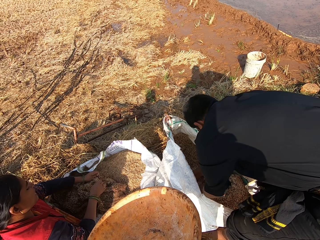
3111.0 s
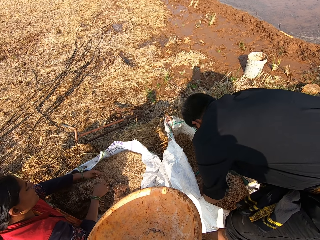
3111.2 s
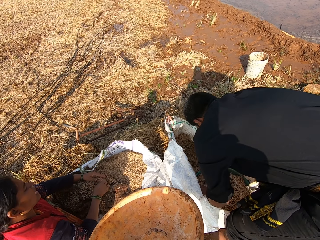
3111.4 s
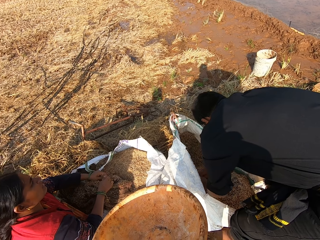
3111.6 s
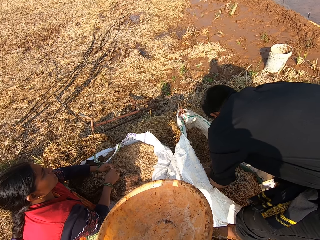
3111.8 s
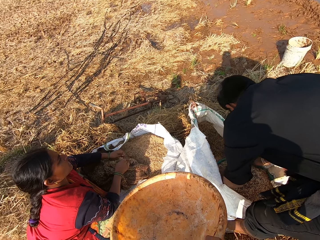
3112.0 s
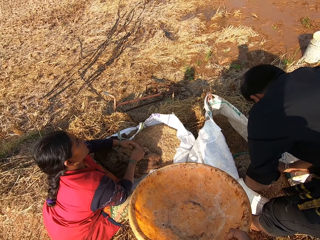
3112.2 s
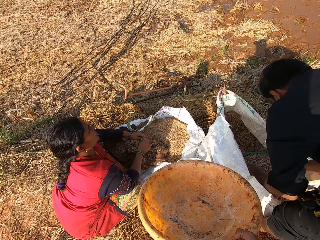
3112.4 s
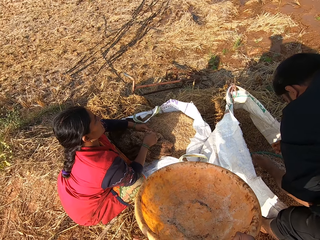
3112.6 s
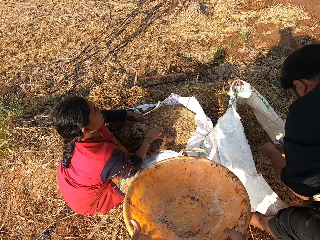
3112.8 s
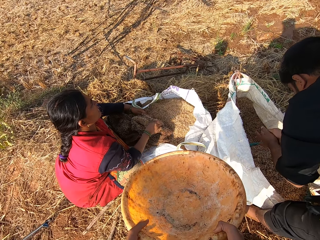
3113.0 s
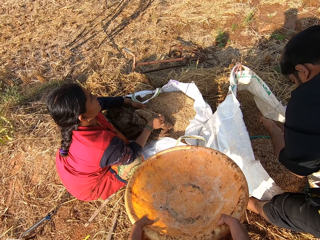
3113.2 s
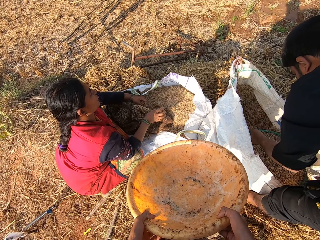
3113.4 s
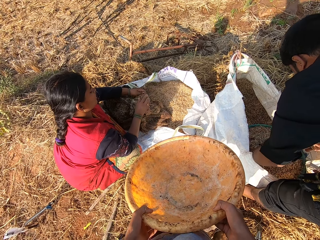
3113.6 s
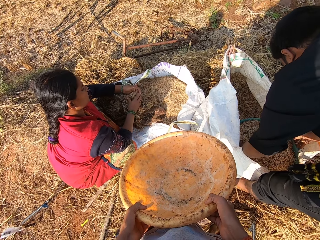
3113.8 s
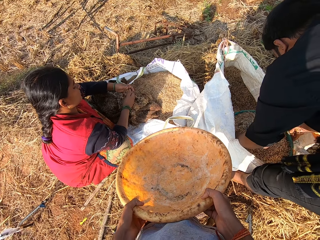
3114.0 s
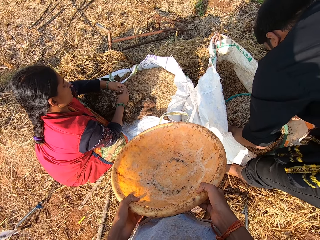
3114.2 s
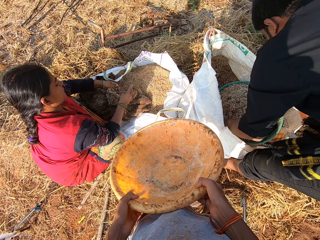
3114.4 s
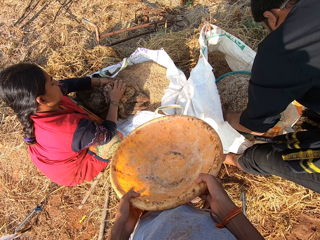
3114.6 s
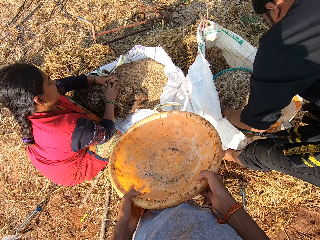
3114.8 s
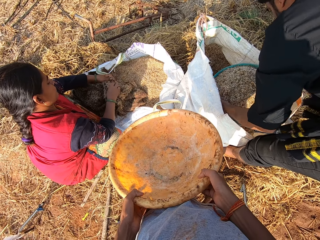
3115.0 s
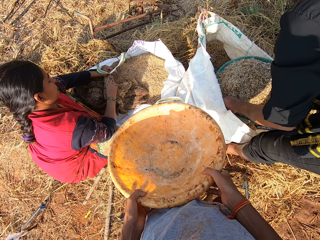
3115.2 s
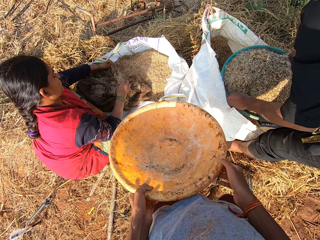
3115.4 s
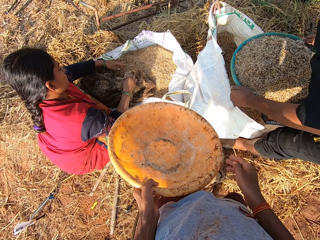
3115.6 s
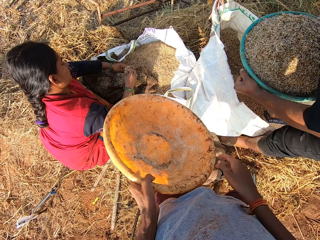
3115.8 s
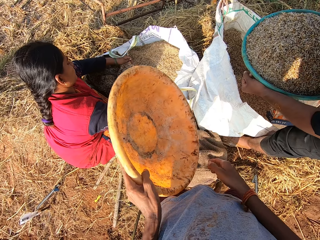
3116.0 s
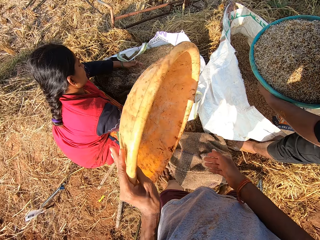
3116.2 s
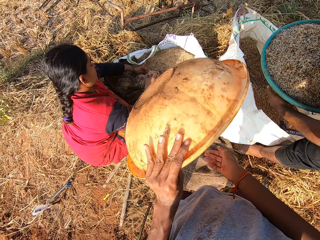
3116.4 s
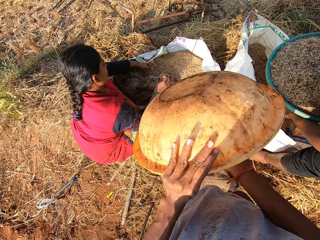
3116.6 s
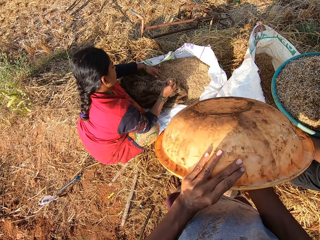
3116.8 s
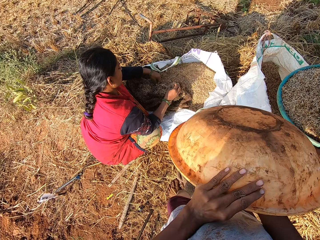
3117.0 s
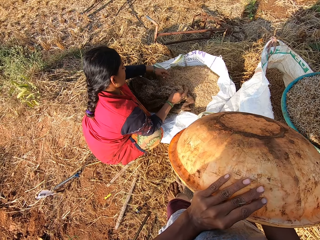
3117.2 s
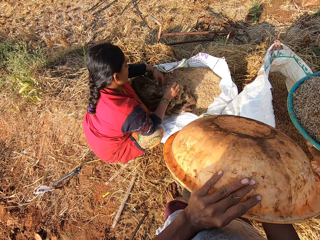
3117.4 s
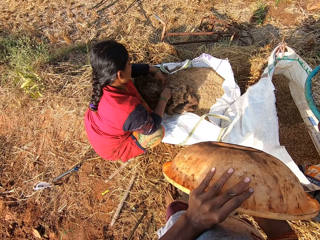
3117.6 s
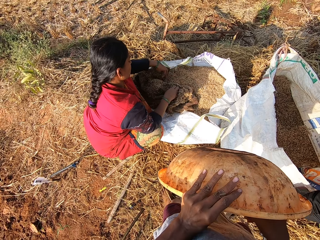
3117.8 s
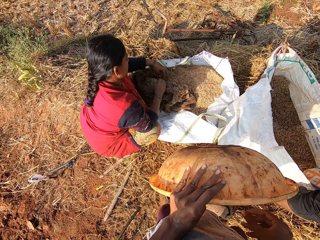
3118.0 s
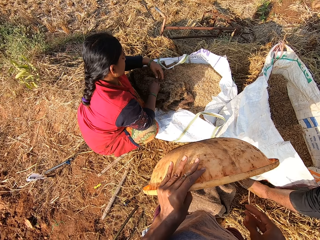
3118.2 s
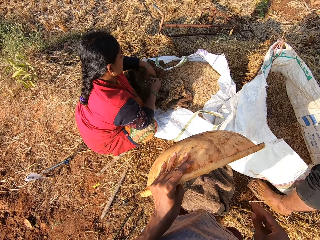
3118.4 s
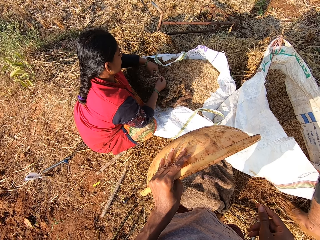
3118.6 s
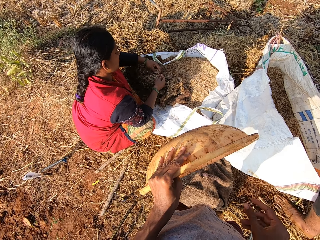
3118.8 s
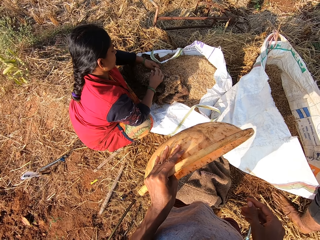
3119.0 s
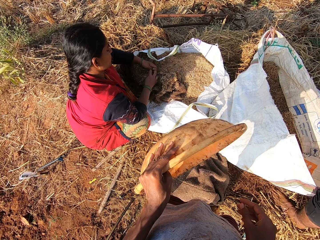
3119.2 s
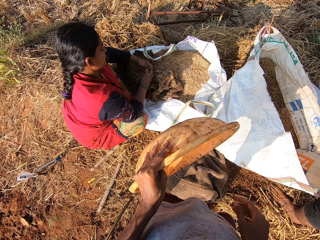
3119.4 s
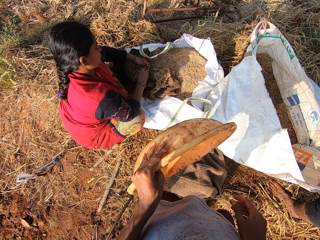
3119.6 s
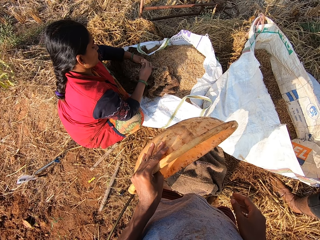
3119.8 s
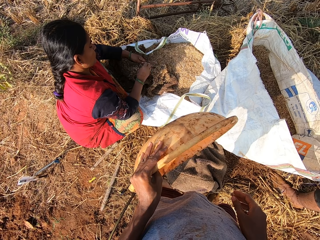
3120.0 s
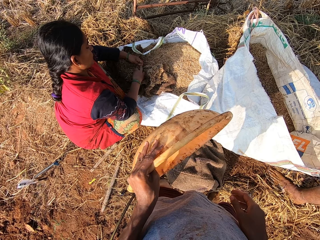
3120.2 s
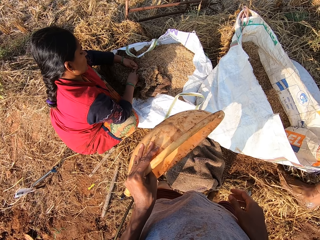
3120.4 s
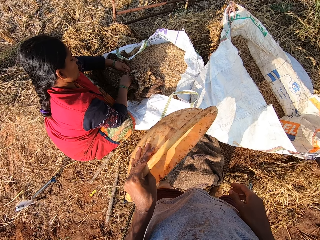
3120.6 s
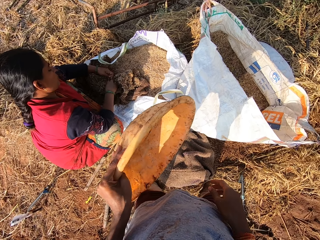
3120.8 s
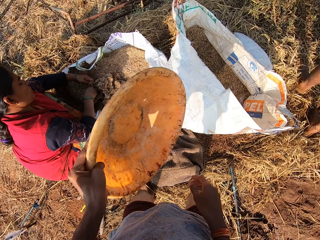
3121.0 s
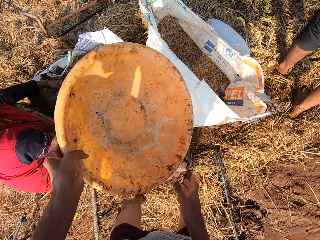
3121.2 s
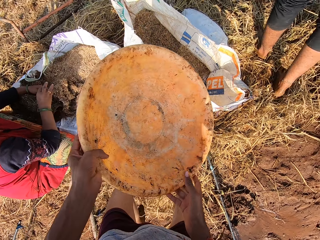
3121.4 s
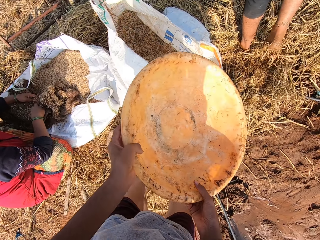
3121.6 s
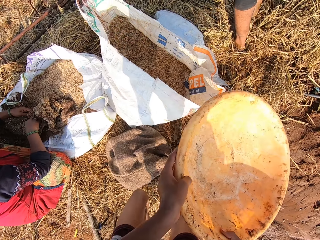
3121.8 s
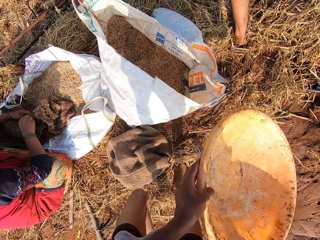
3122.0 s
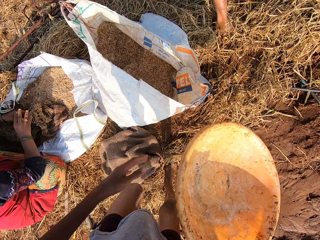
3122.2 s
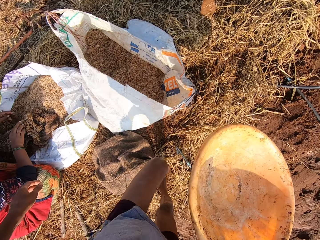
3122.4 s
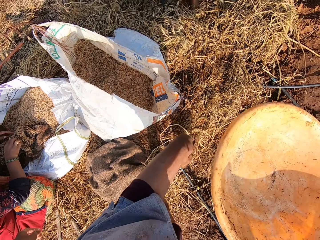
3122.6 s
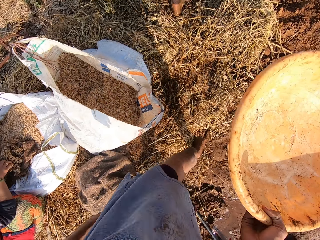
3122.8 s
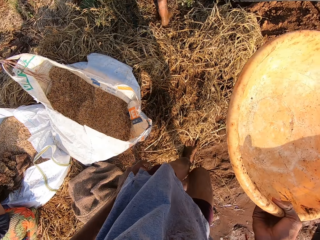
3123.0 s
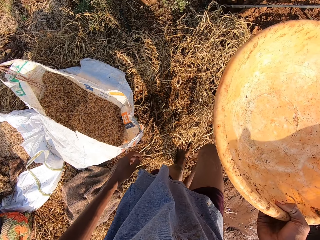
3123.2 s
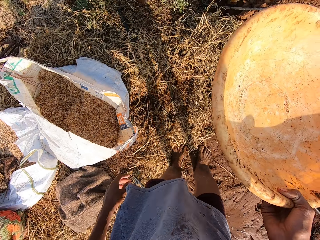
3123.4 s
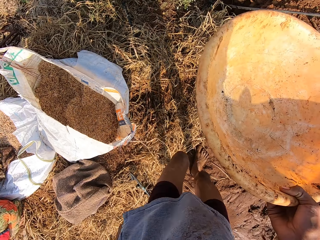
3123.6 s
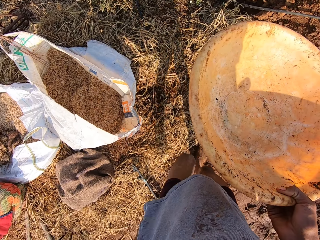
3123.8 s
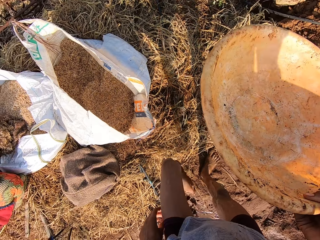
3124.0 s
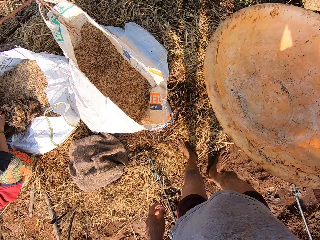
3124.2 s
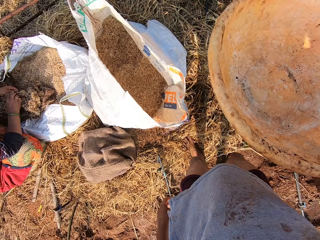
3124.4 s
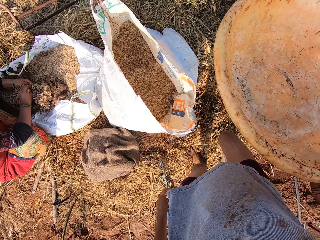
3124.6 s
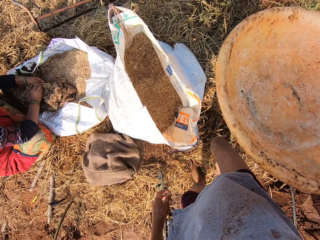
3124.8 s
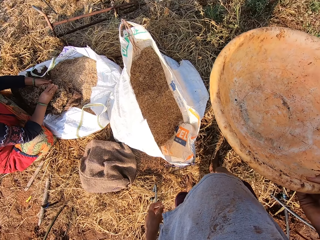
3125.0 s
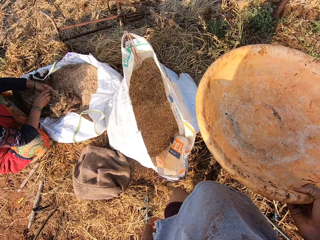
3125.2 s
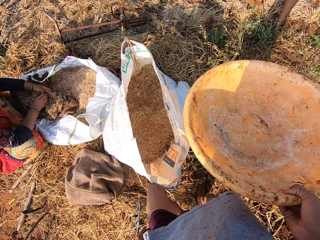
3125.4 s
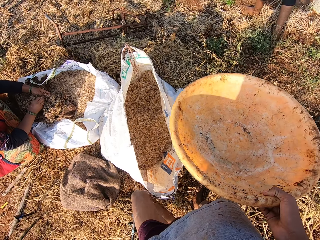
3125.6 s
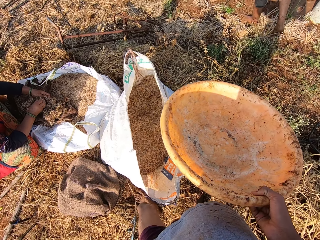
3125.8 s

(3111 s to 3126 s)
The camera wearer holds the bowl with both hands. He hits the bowl with his left hand. He passes the bowl from his left hand to his right hand. He moves around.

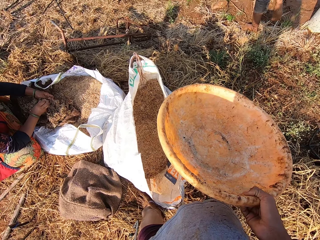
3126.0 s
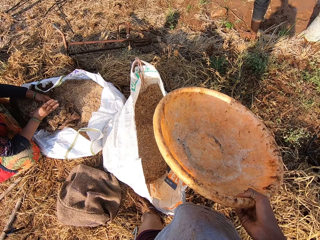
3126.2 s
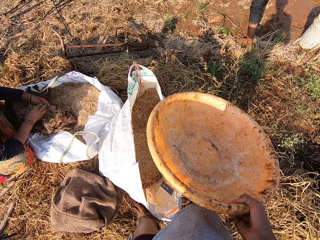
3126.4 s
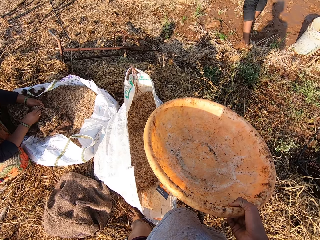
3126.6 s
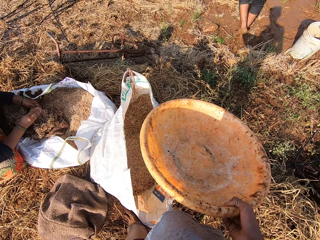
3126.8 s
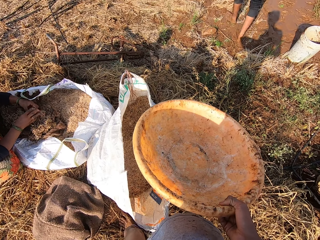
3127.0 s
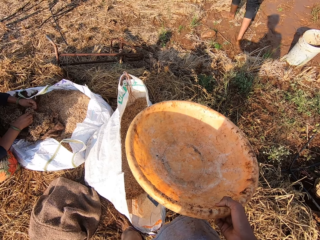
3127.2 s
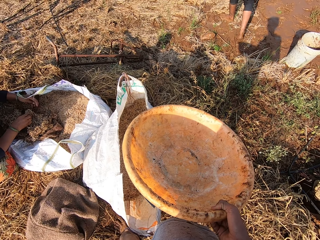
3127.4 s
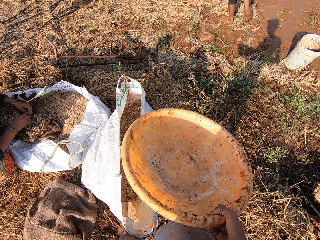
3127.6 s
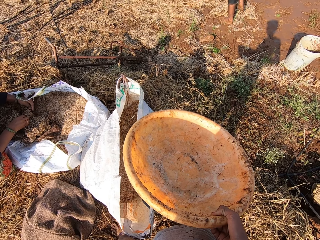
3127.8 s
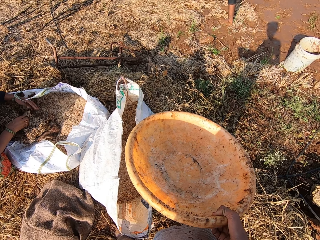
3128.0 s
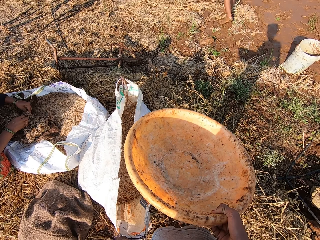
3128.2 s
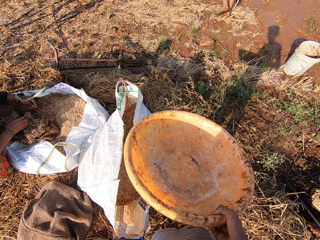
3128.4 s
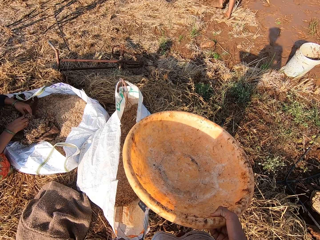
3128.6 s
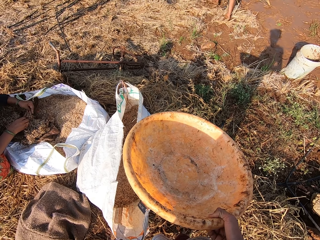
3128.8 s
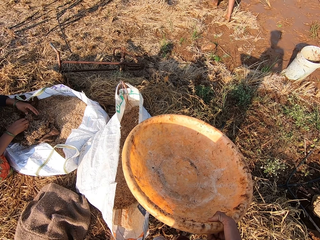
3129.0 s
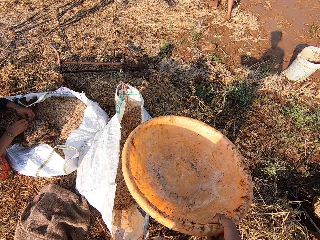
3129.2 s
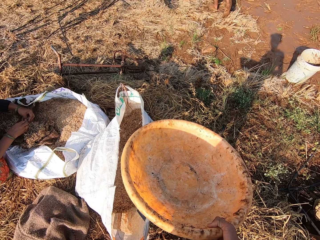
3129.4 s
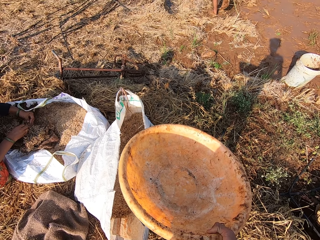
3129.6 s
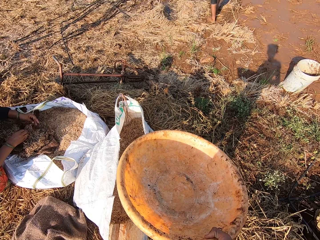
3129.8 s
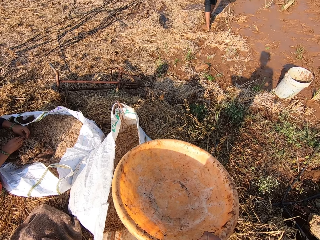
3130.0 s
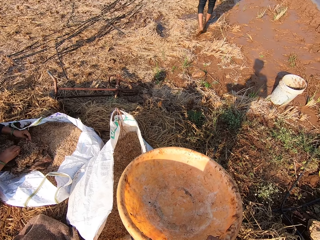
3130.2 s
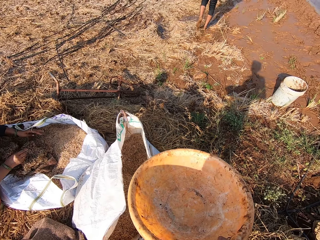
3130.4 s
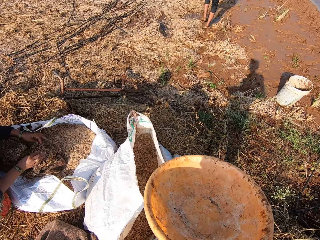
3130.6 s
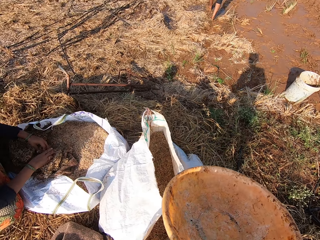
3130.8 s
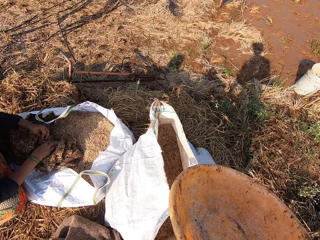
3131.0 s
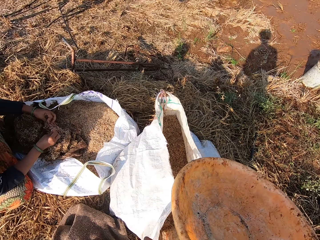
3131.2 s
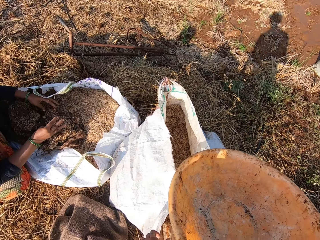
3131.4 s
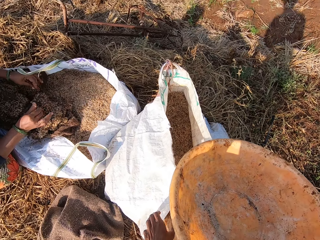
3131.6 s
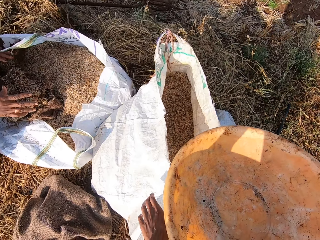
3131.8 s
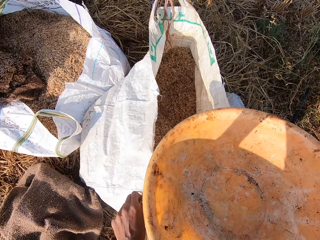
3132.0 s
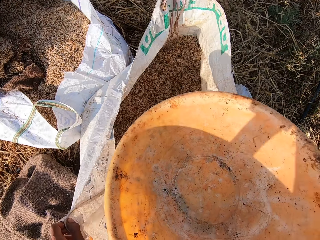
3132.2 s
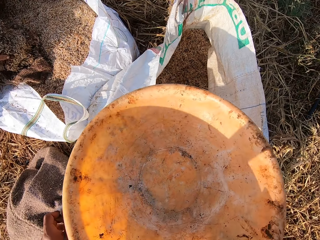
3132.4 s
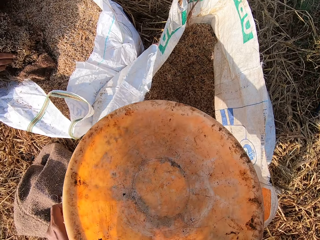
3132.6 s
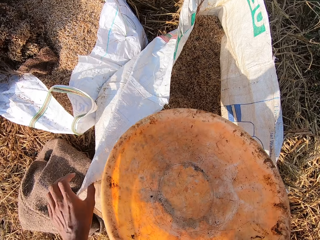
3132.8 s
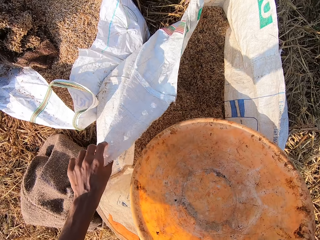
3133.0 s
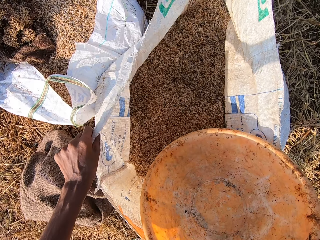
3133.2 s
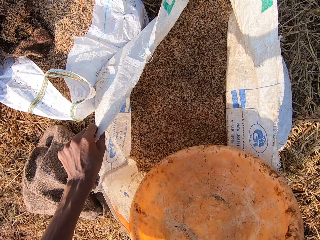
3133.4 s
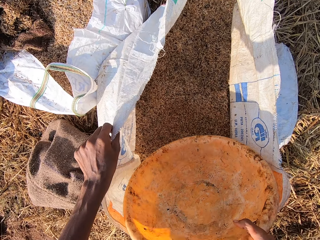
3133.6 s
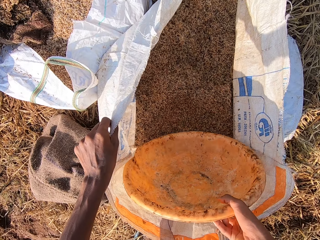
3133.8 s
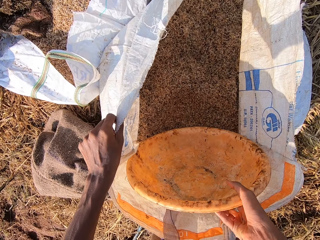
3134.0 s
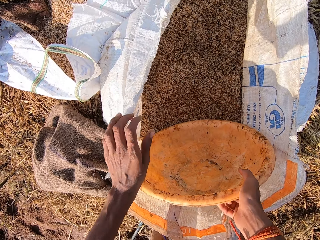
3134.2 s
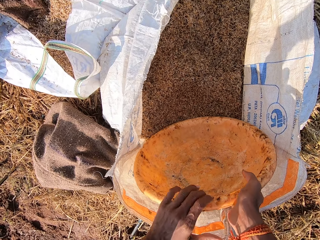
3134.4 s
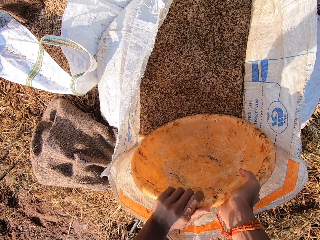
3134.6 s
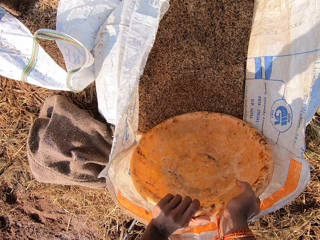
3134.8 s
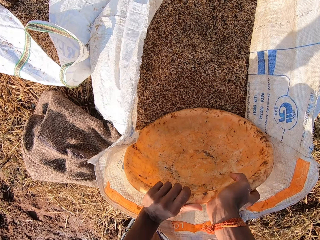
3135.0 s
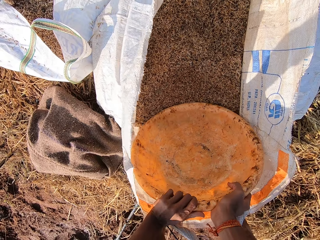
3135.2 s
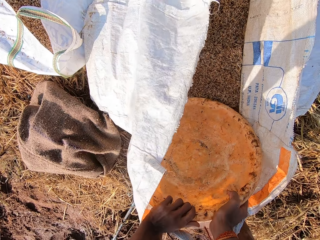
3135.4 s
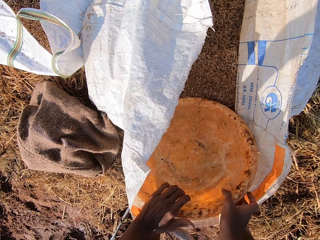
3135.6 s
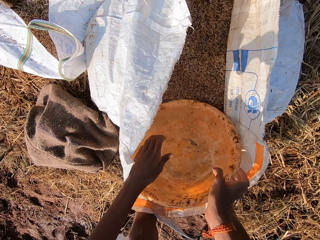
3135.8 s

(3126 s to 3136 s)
The camera wearer widens the bag of barley straws with his left hand. He puts the bowl into the bag of barley straws with his right hand. He pushes the bowl into the bag of barley straws with both hands.
